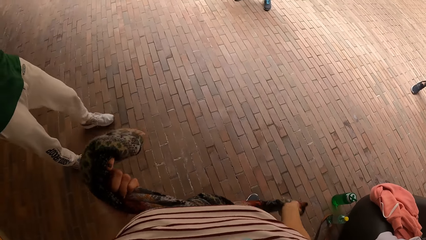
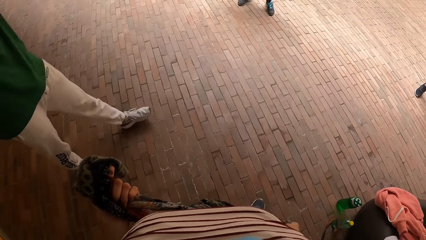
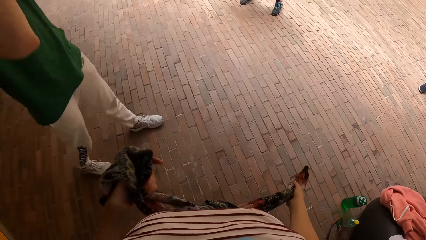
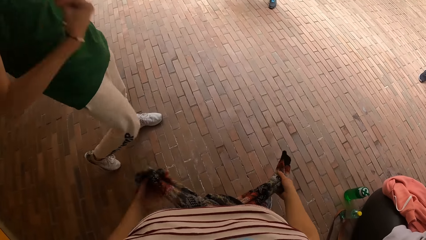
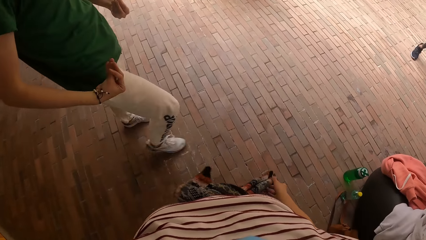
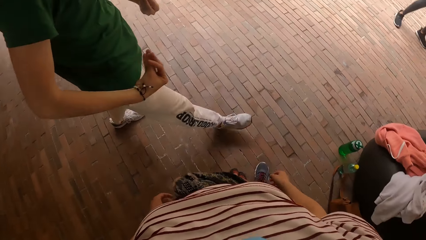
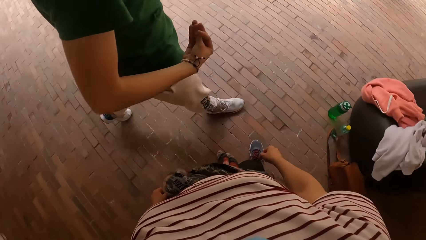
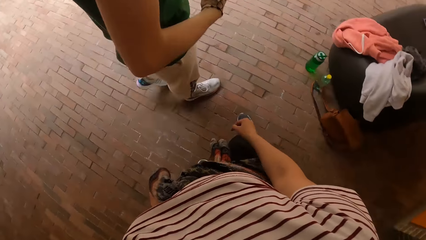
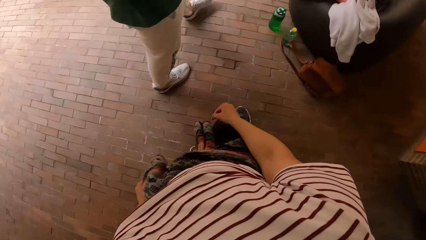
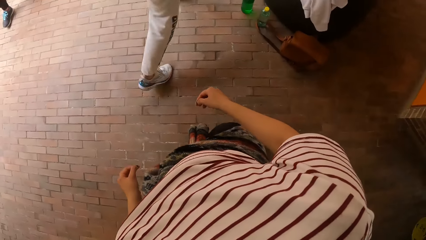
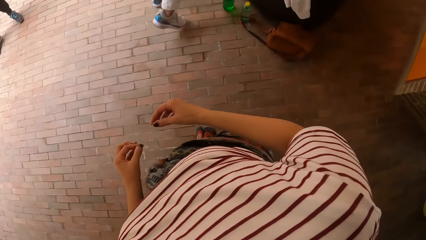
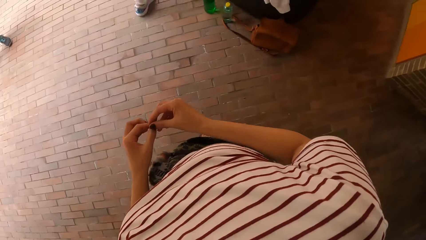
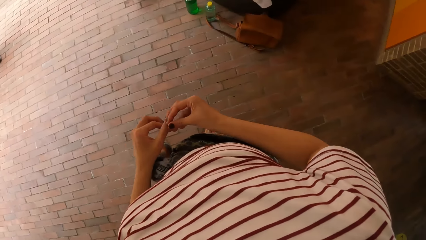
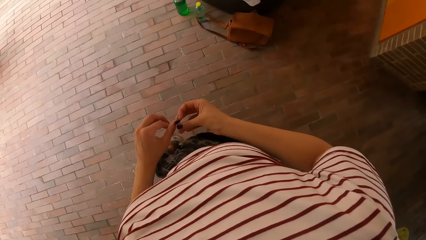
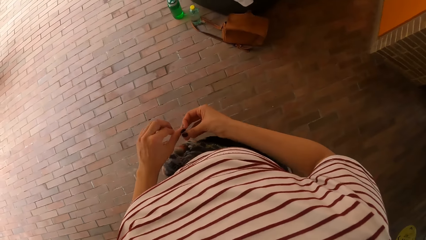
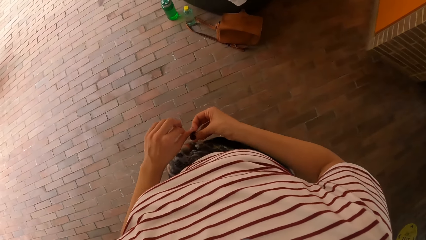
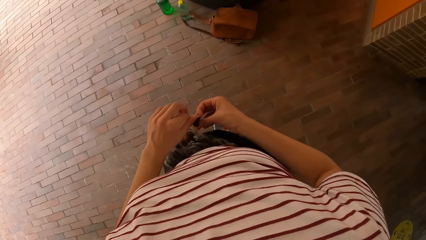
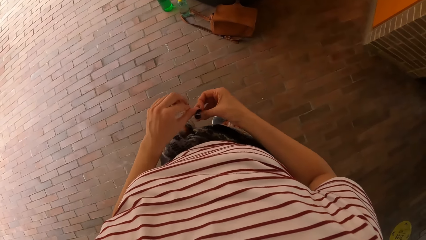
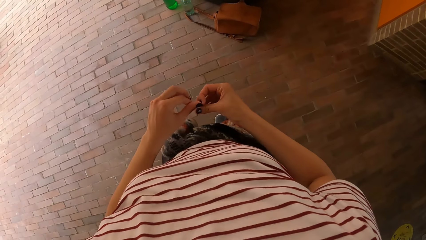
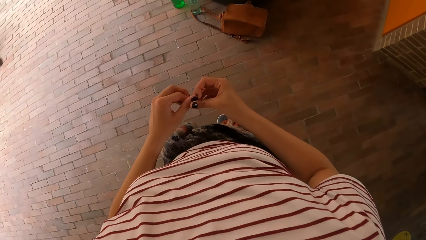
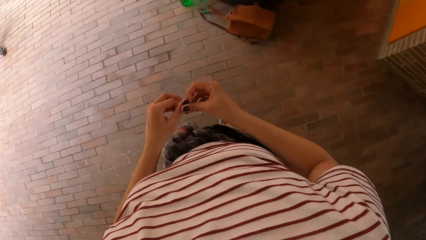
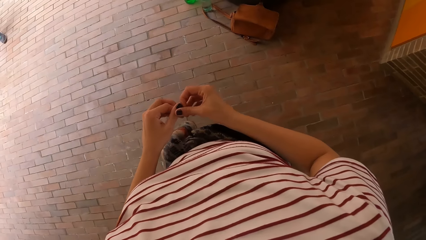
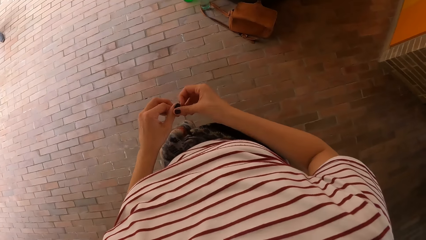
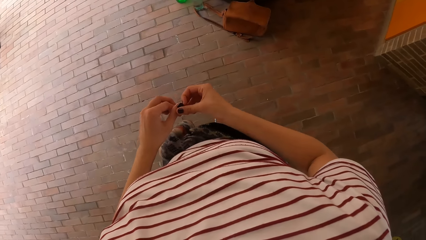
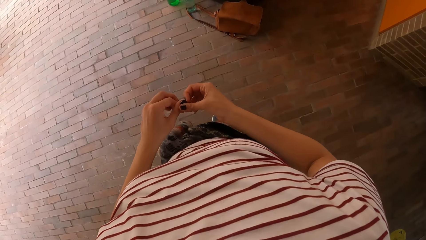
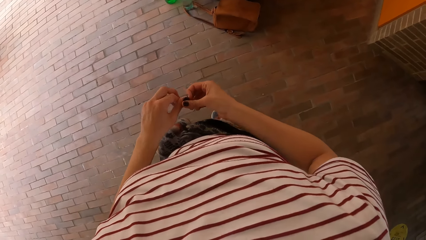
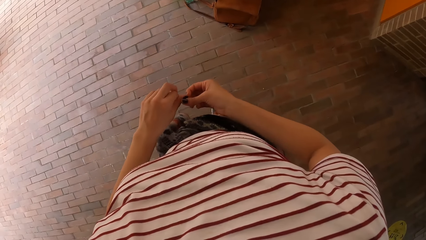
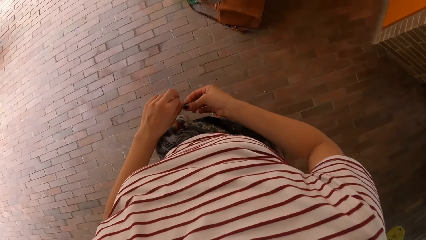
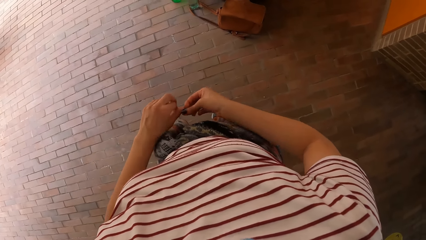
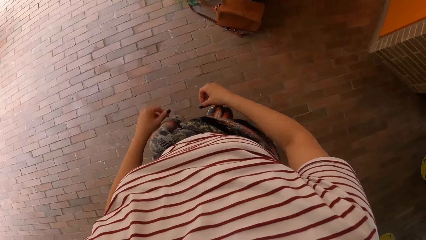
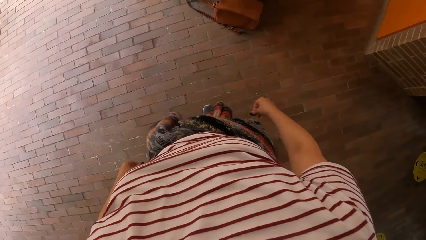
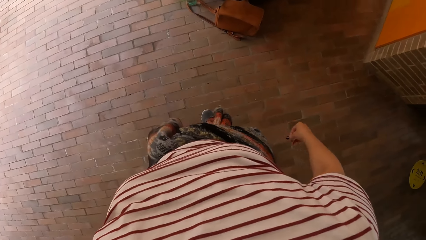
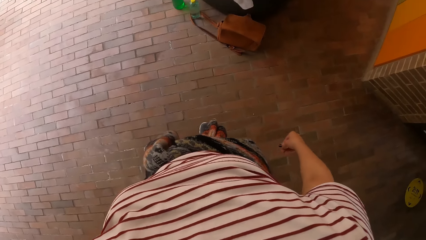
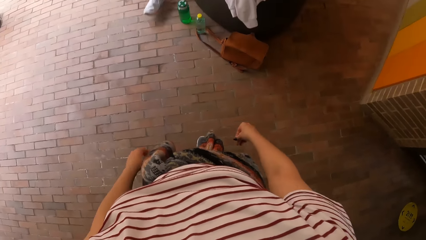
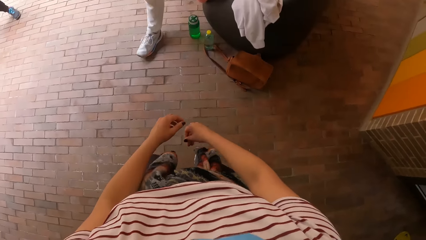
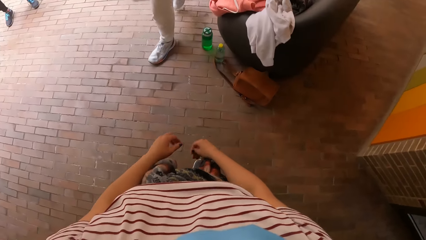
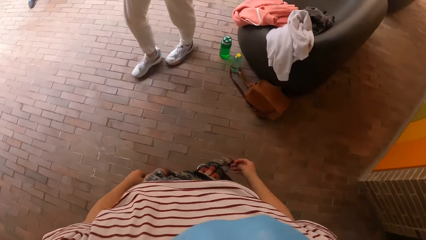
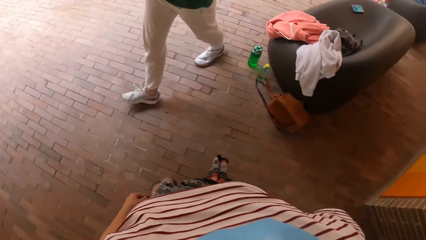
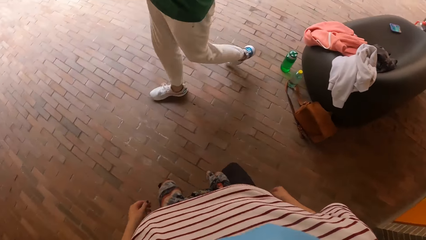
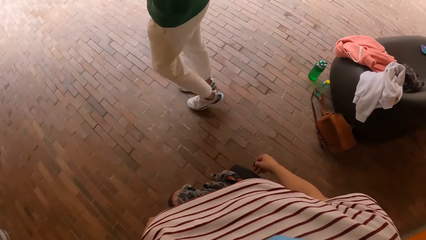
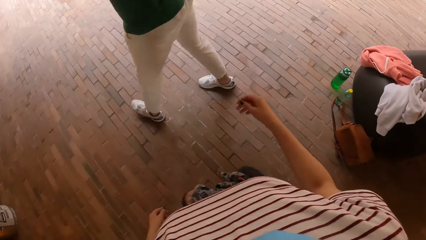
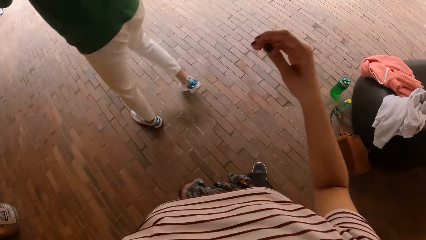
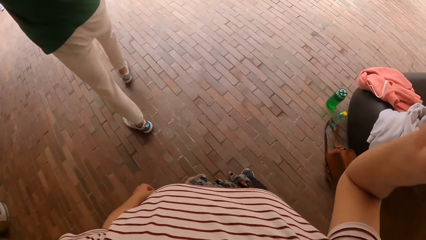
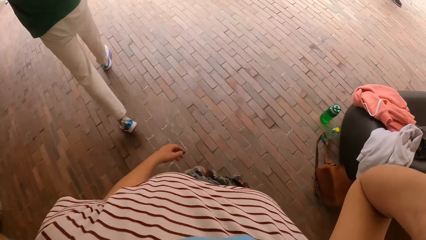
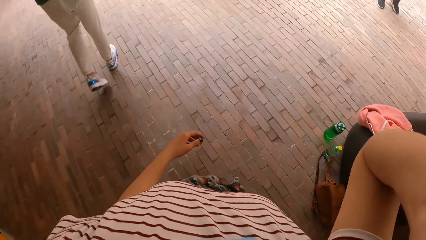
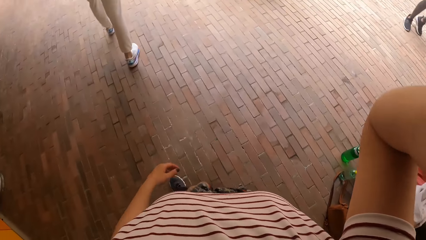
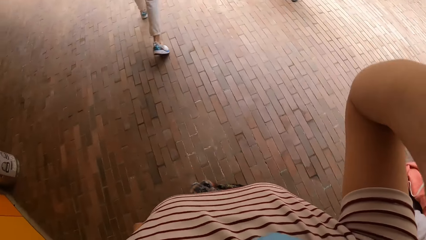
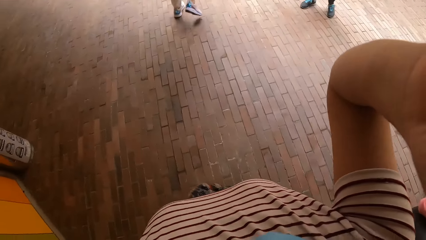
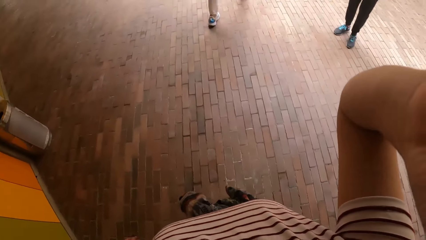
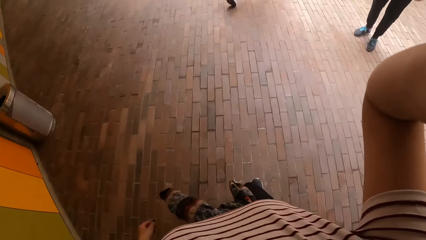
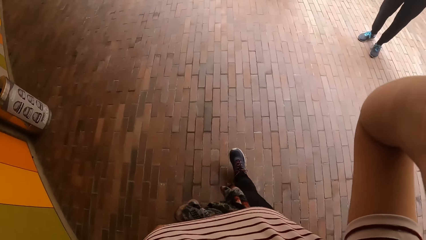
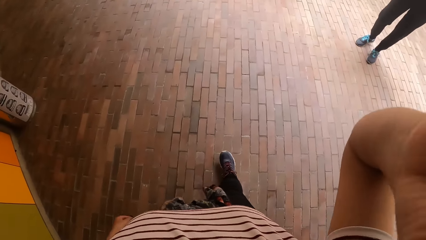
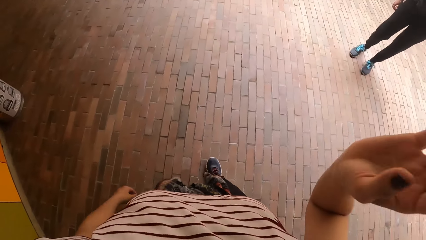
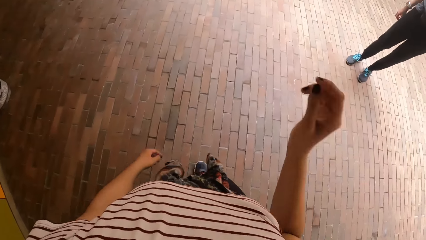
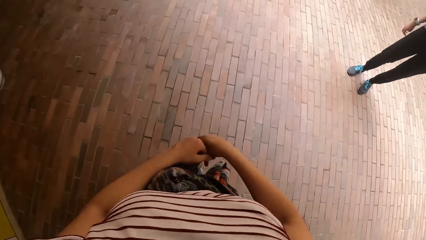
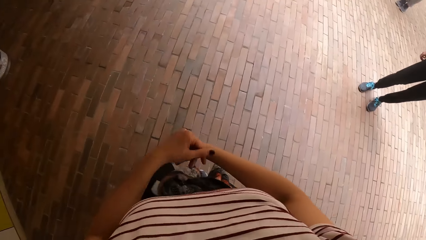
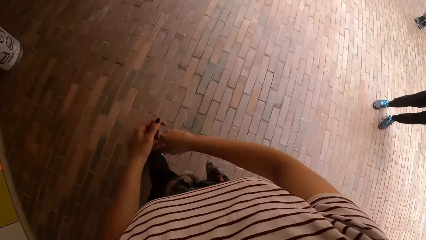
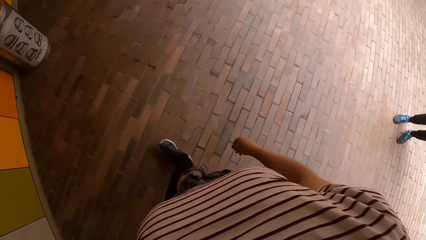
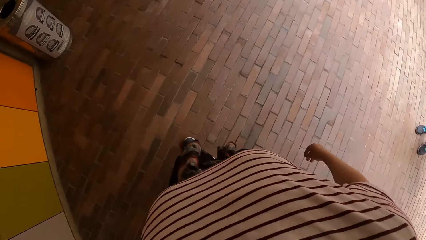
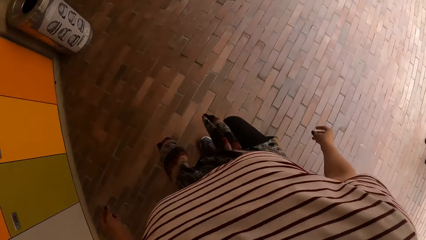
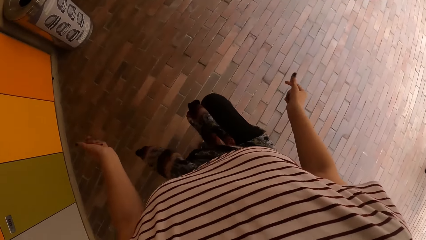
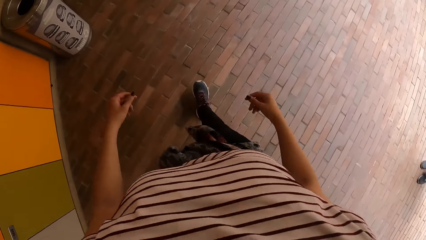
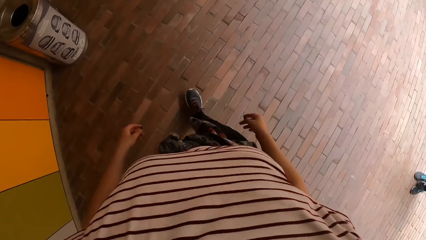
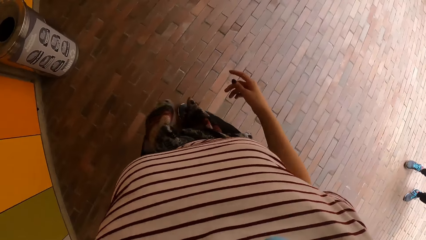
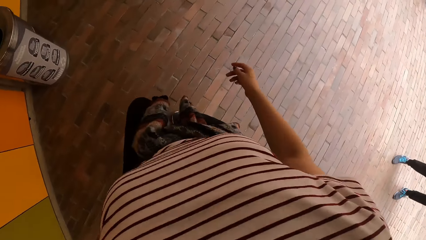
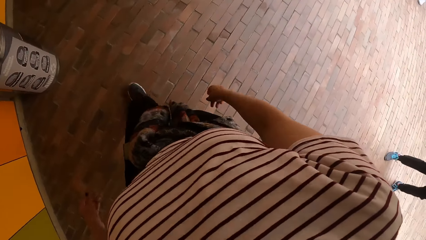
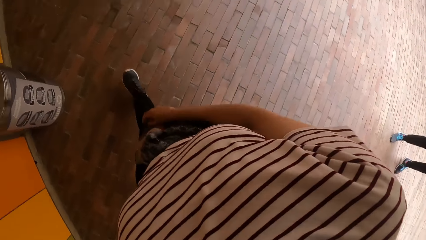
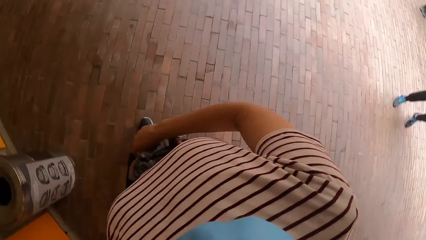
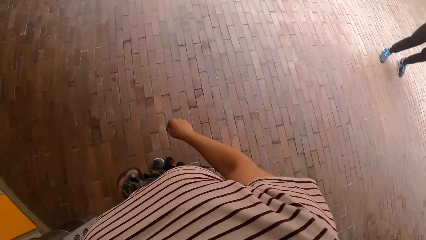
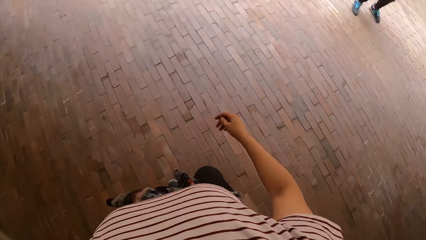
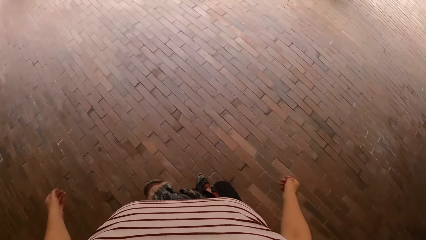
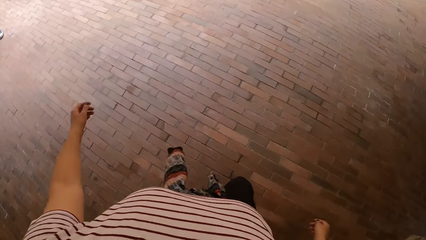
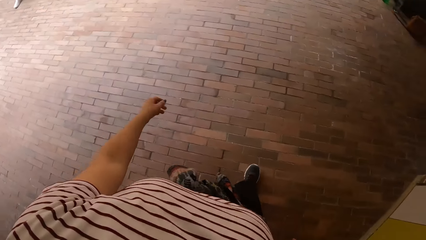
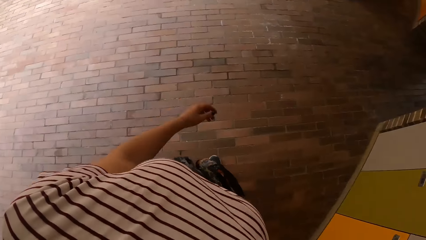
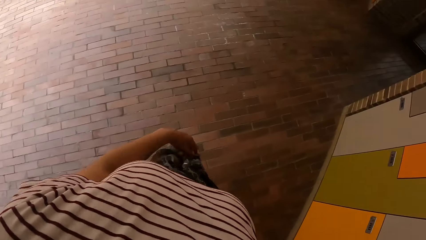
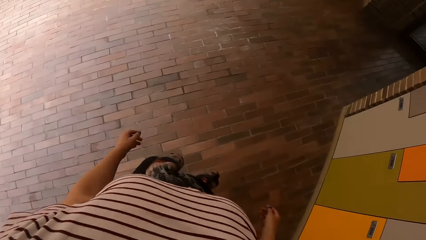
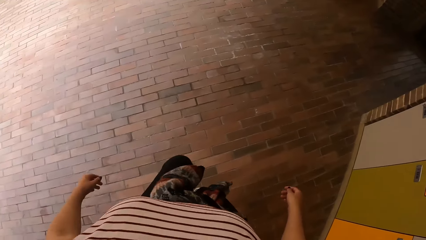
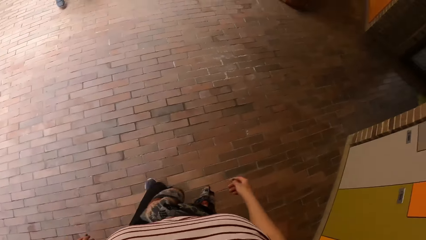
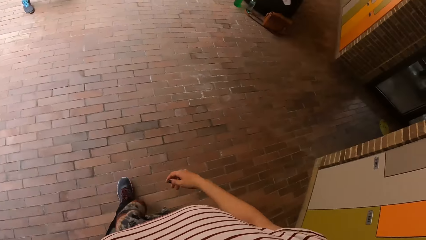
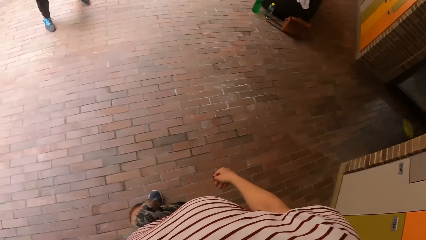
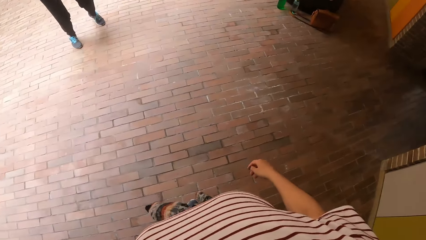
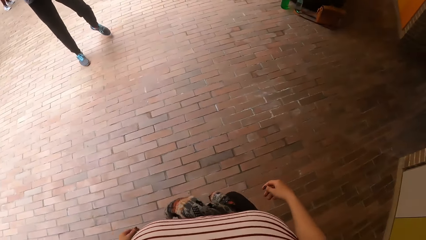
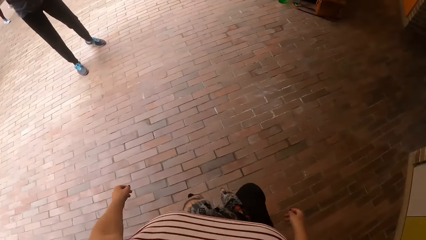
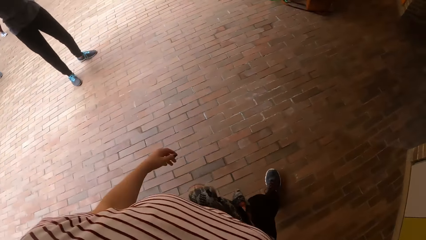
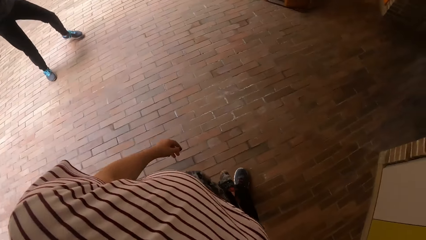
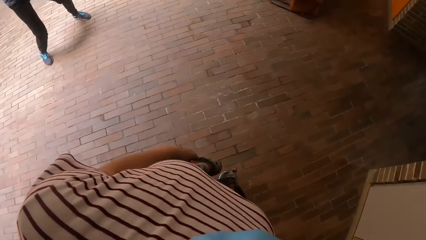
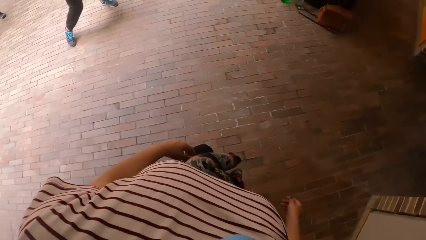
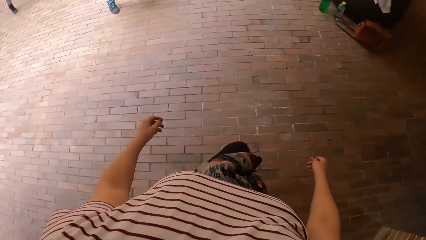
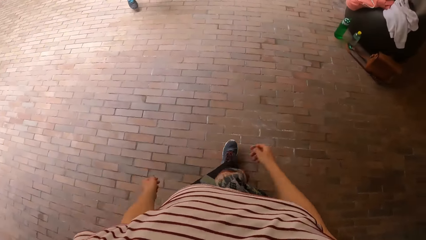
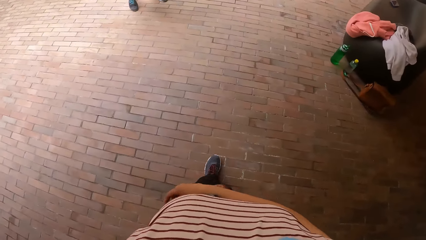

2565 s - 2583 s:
The person walks in the compound. The camera wearer joins her fingers. She dances in the compound. The person walks in the compound. The camera wearer lifts her hand. She adjusts the camera with her right hand. She walks in the compound. Another person walks in the compound.
